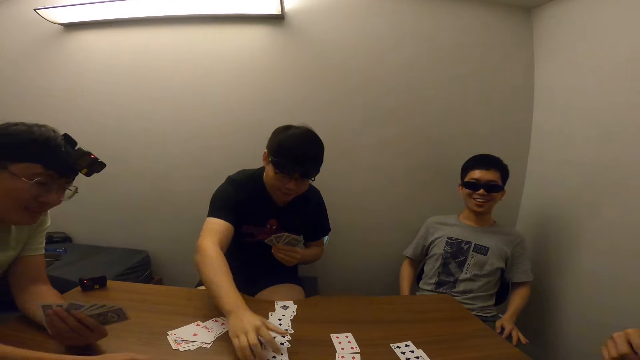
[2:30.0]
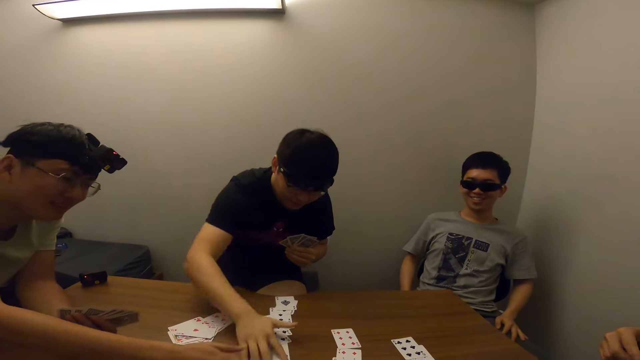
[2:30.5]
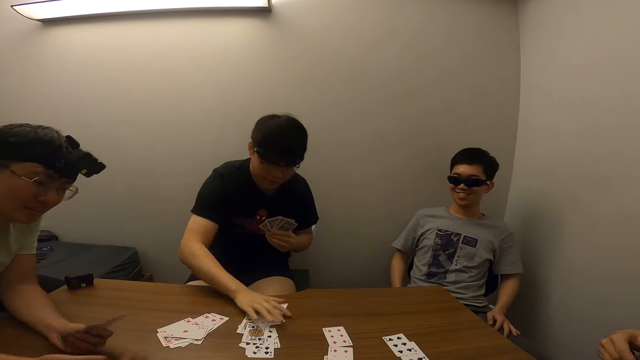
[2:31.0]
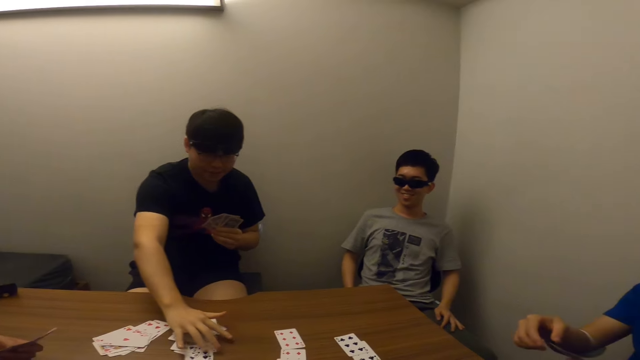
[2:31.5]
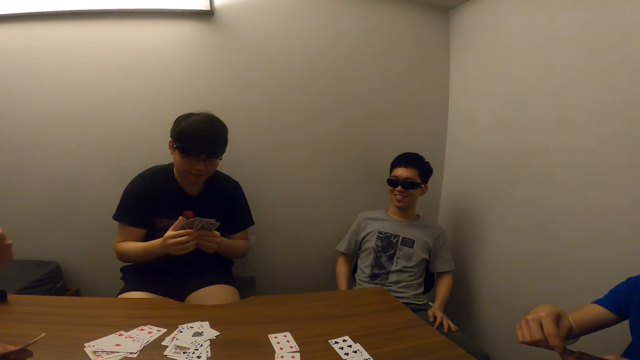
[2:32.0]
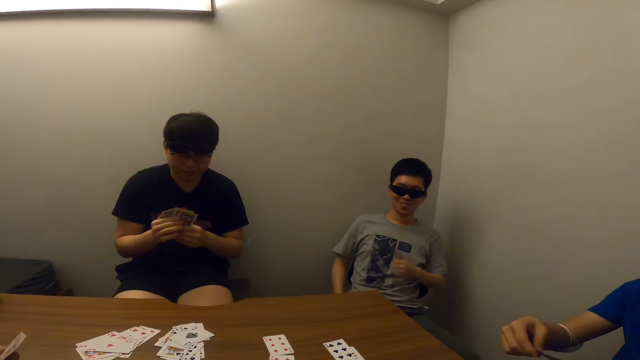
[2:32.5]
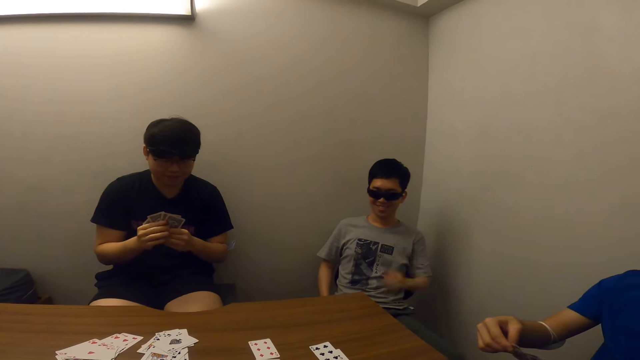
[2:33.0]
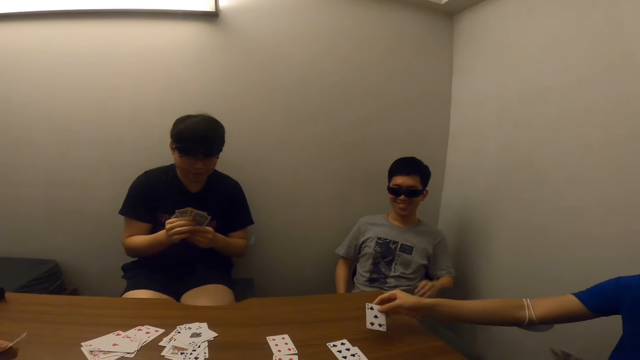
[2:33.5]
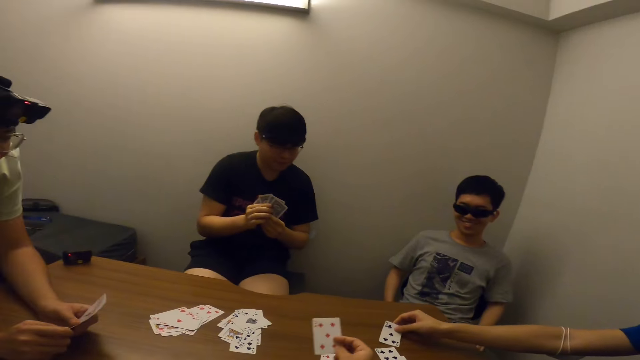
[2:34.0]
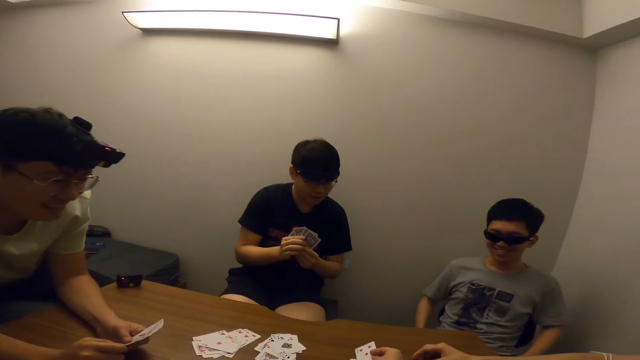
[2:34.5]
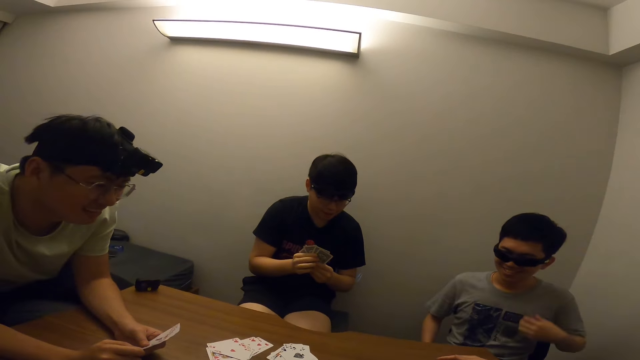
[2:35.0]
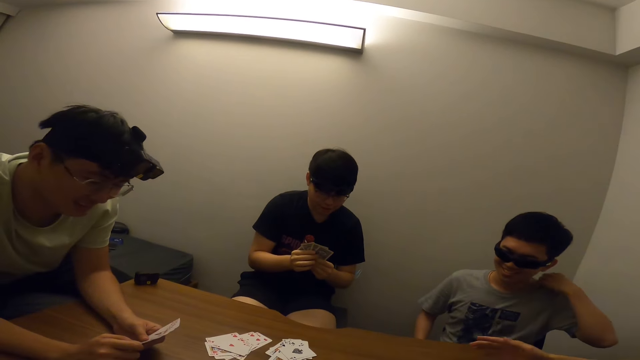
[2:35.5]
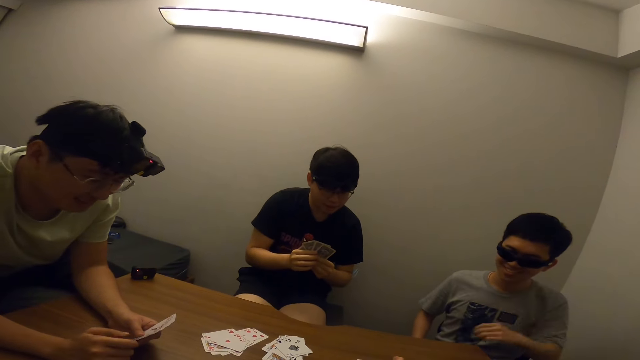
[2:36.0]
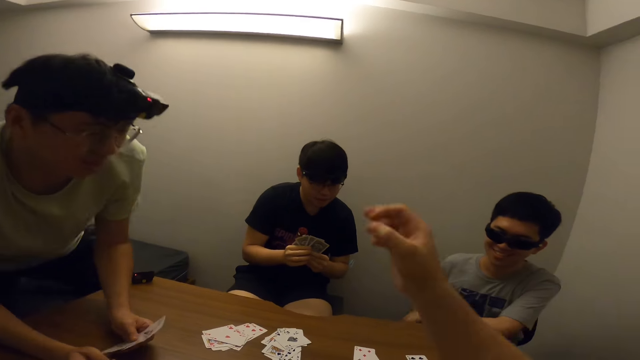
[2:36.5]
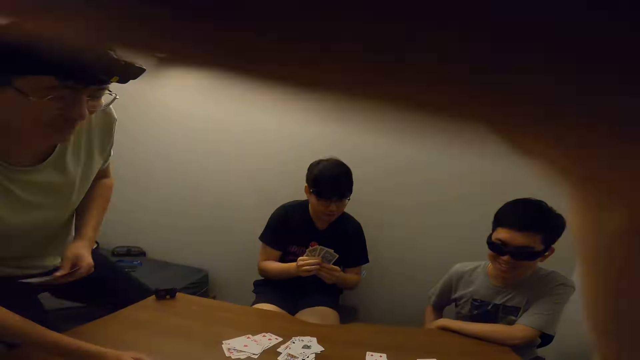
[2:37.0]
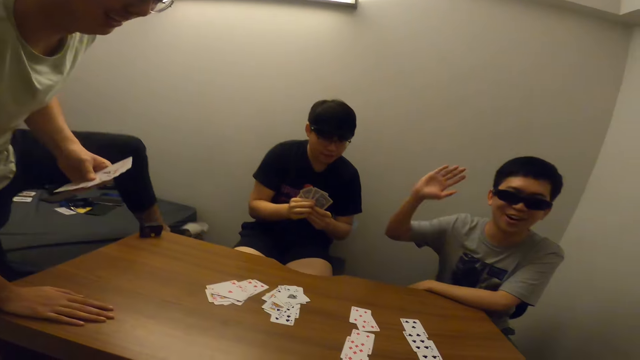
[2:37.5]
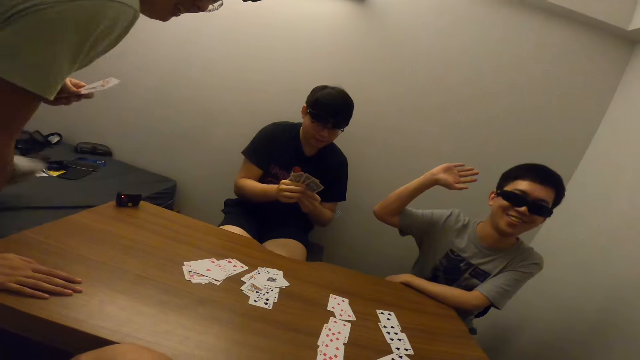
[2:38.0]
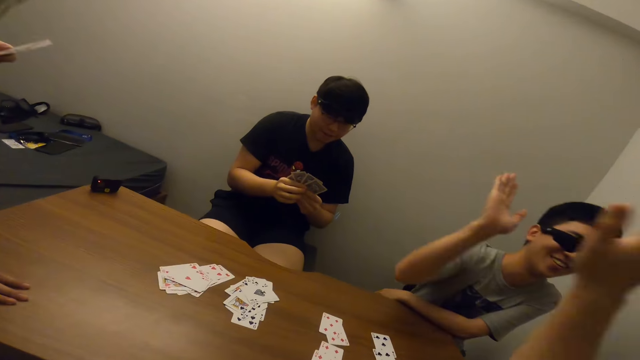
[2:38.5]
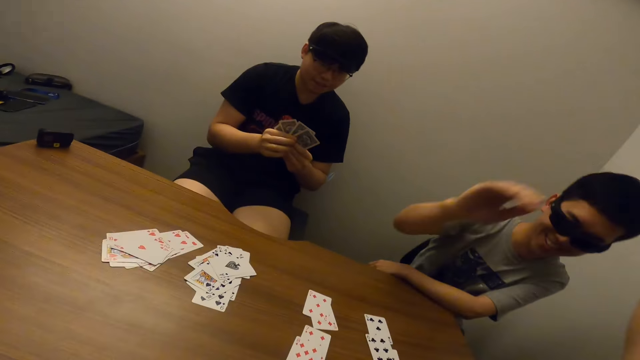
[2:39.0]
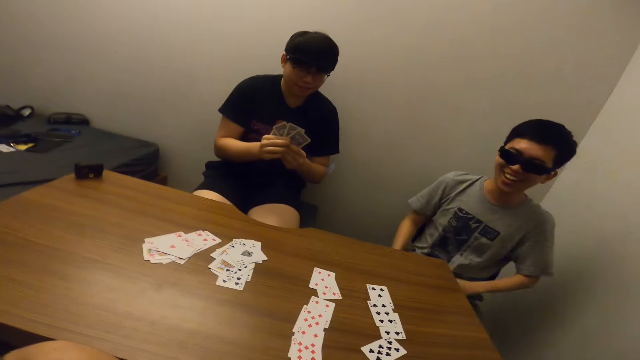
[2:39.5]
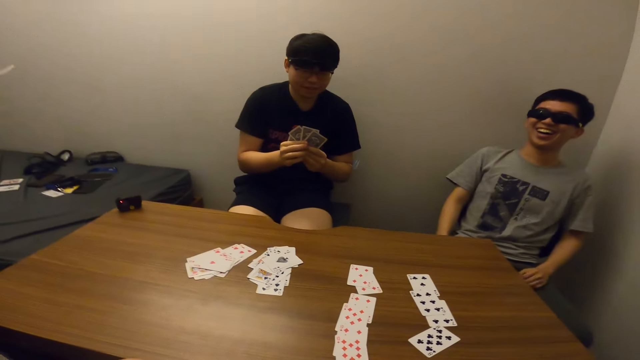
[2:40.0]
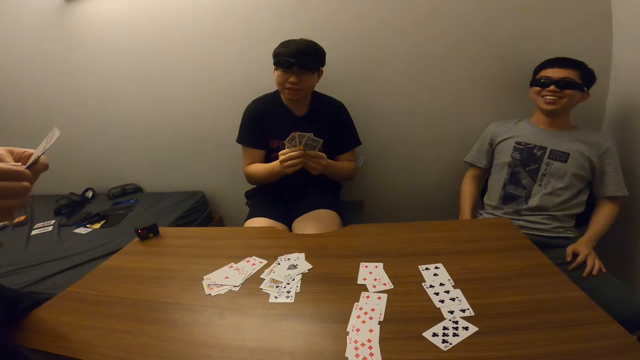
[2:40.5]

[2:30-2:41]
A man moves the card on the table with his right hand. Another man places the card in his right hand on the table. A third man adjusts his shirt with his left hand. A fourth man stands from the foam. The camera wearer raises his right hand. The third man interacts with the camera wearer and raises up his right hand. The second man shakes hands with another man. The camera wearer touches the third man's right hand.

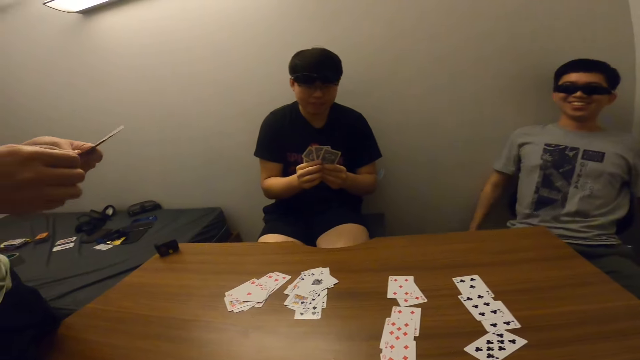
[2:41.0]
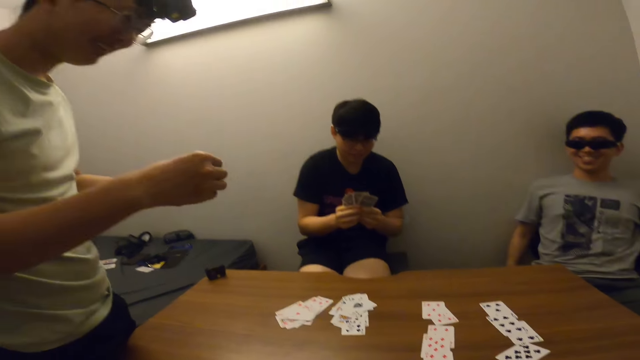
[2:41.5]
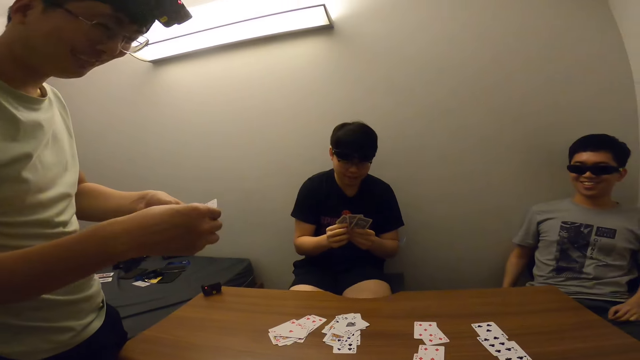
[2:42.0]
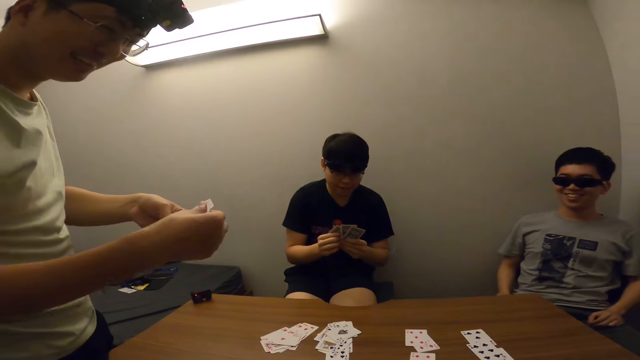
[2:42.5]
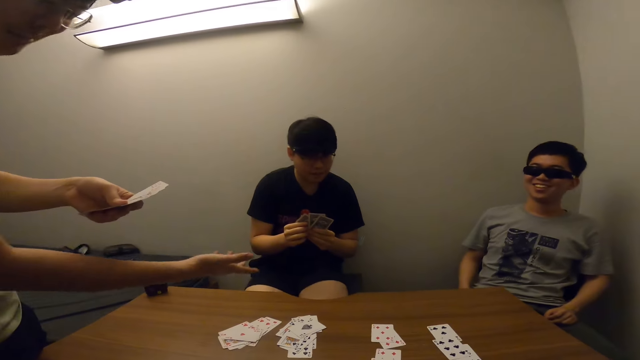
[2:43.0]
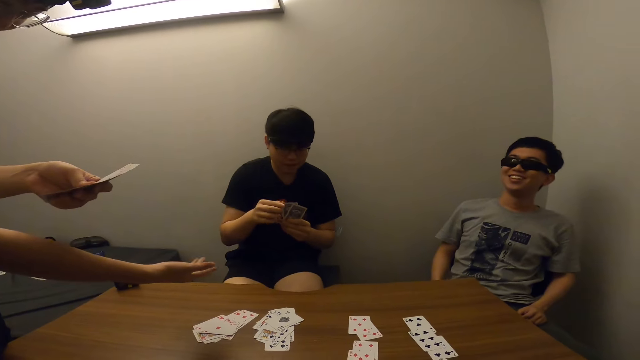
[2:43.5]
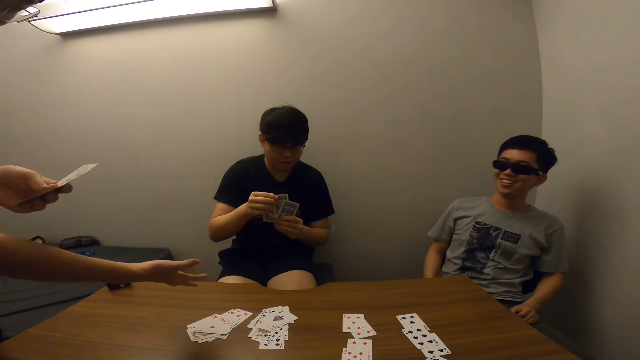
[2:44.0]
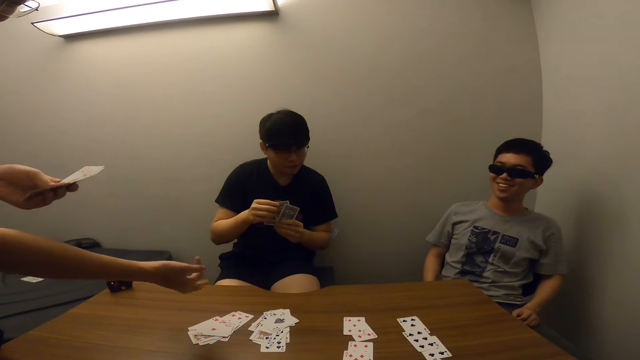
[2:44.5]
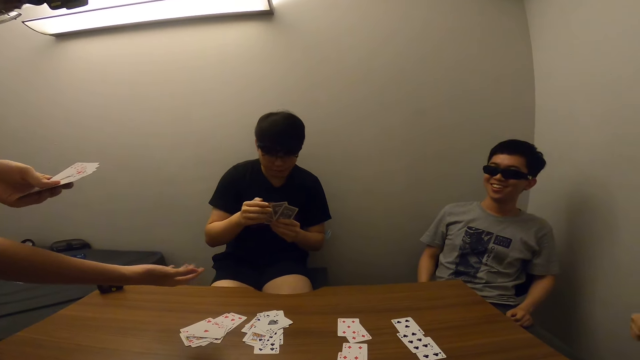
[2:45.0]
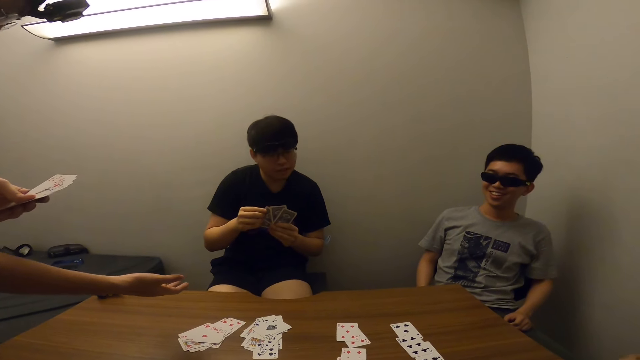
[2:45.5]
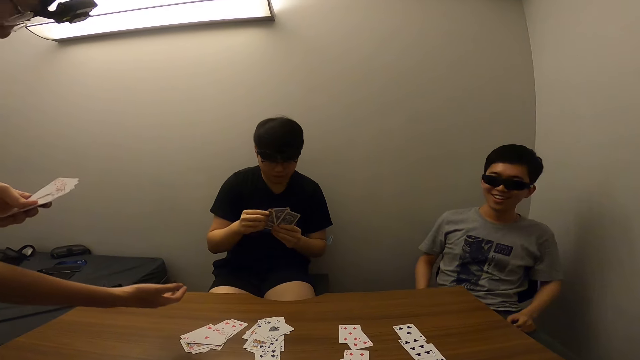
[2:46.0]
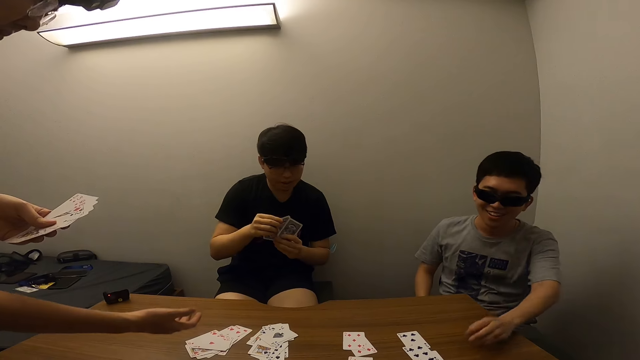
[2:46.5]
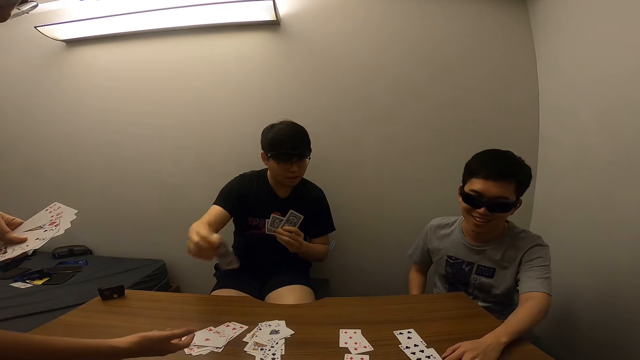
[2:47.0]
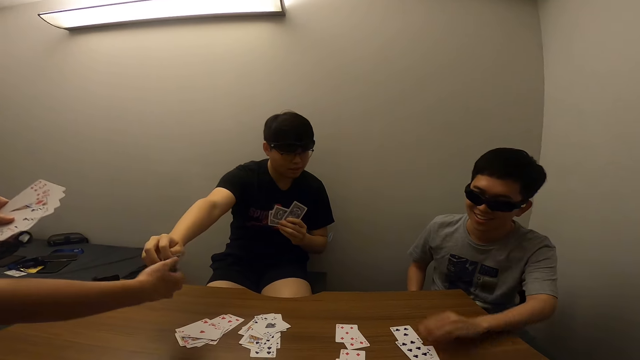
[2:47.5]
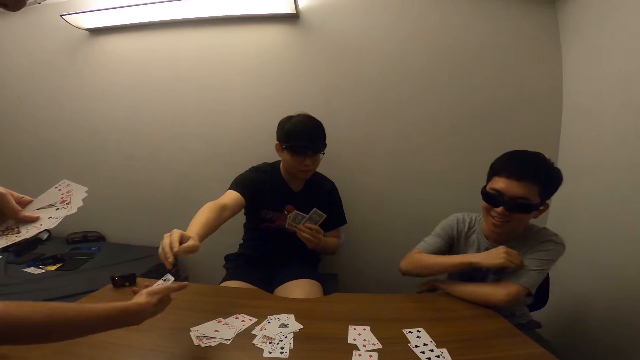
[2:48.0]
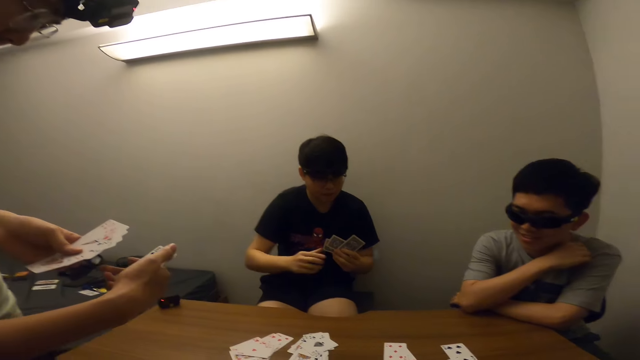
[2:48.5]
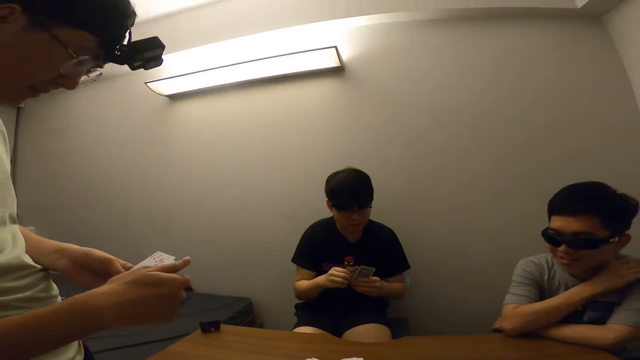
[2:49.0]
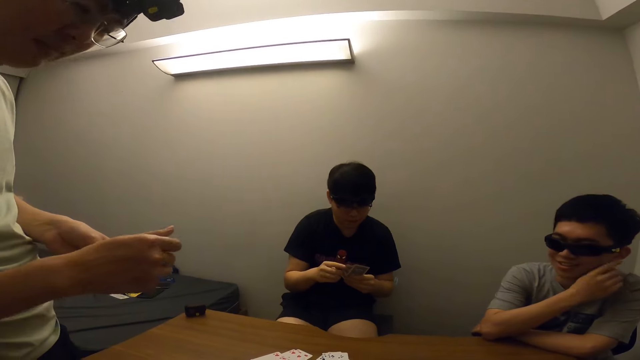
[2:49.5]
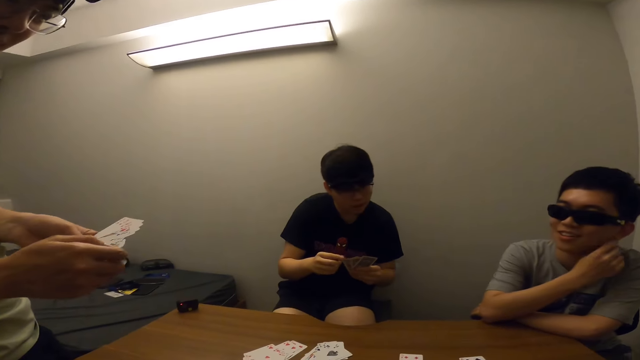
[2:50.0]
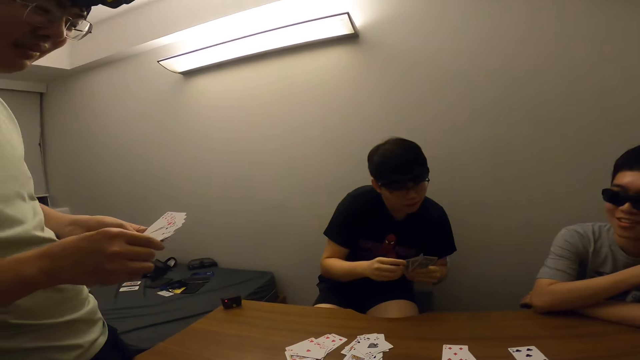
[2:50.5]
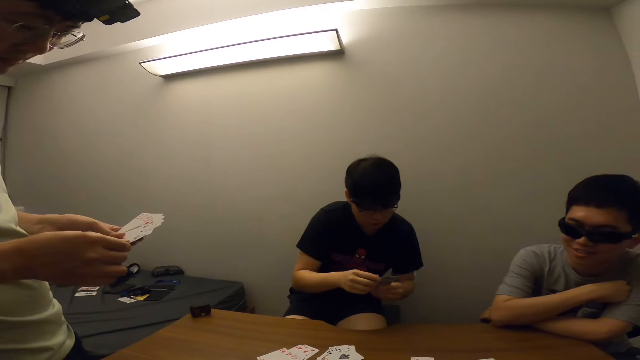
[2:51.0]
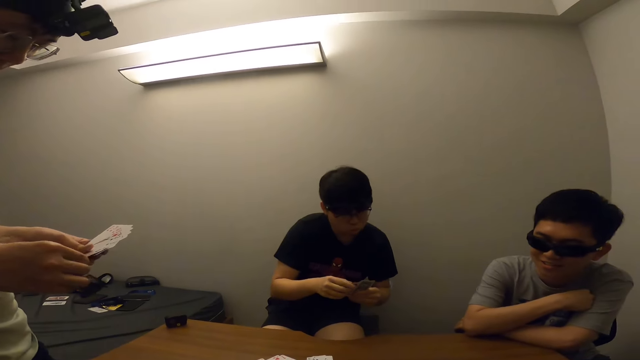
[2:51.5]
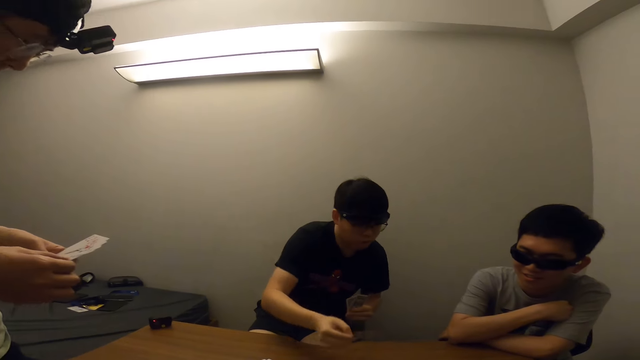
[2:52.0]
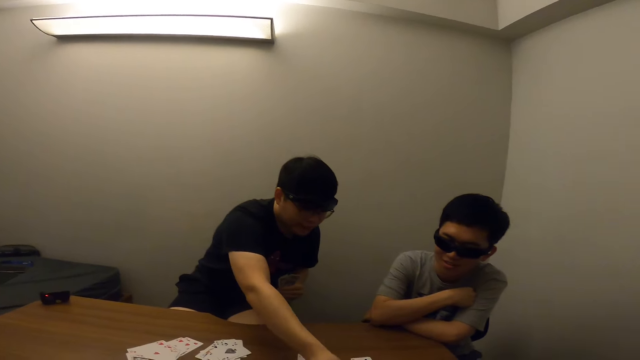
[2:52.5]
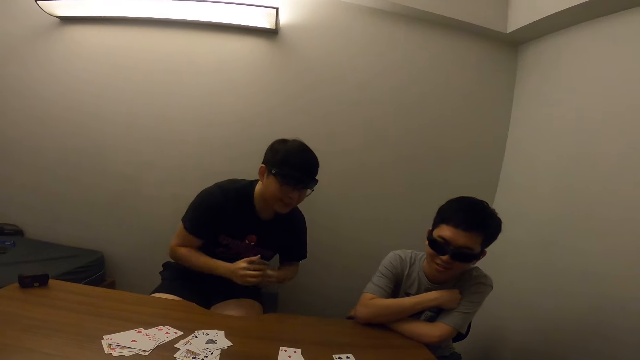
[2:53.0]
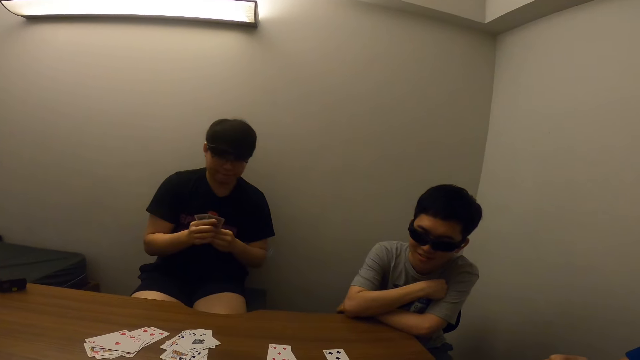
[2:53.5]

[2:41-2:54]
A man interacts with the camera wearer. The man stretches his right hand forward. Another man touches the cards on the table with his left hand. A third man passes the card in his right hand to the first man. The third man places the card in his right hand on the table.
